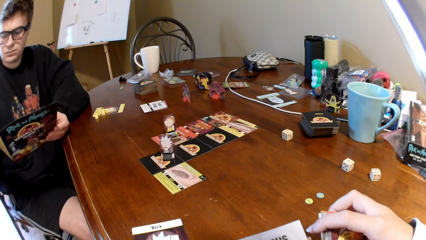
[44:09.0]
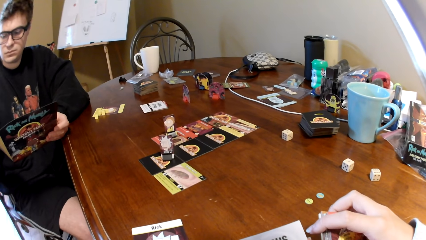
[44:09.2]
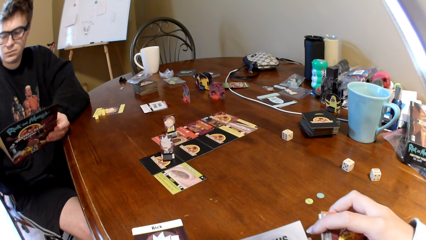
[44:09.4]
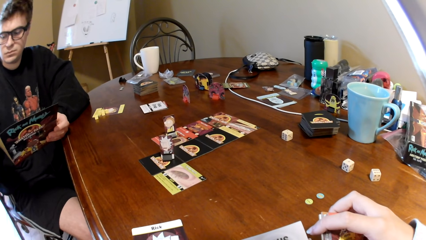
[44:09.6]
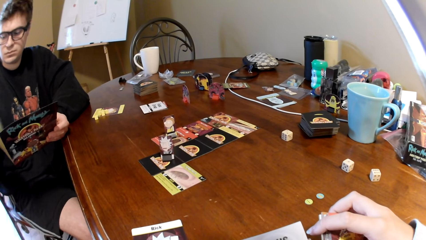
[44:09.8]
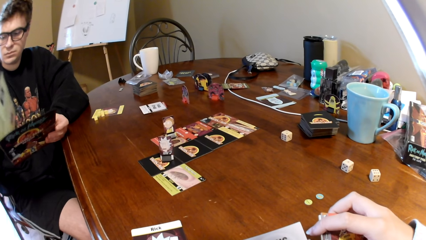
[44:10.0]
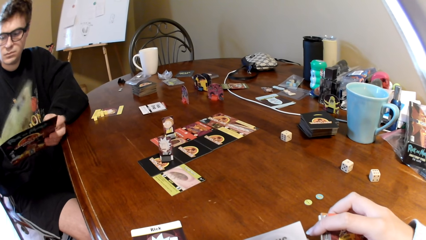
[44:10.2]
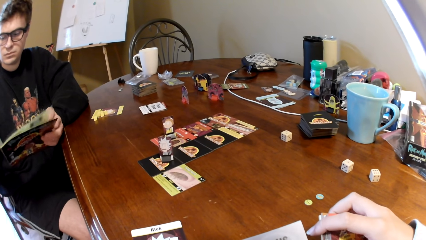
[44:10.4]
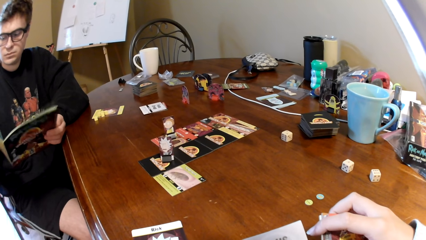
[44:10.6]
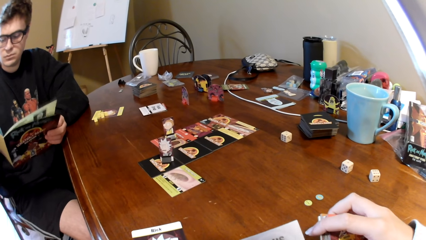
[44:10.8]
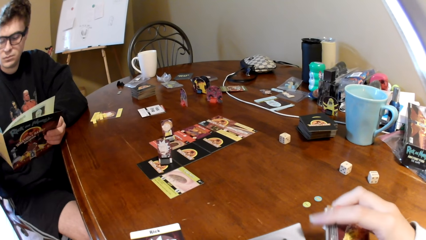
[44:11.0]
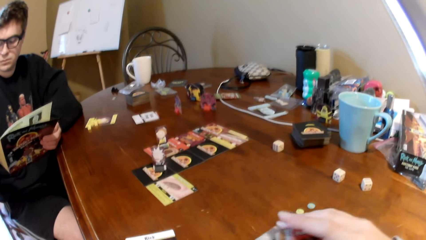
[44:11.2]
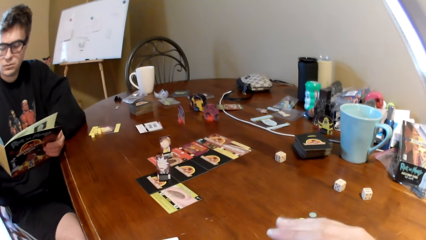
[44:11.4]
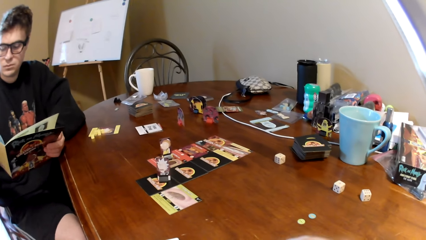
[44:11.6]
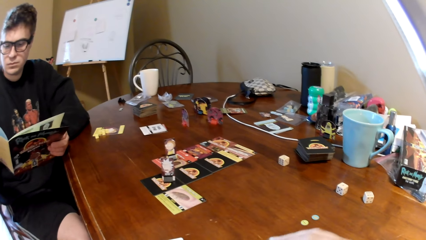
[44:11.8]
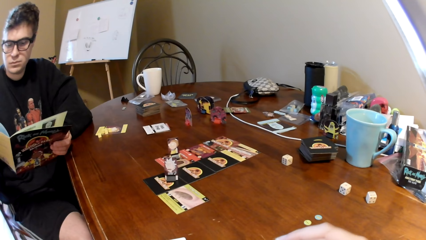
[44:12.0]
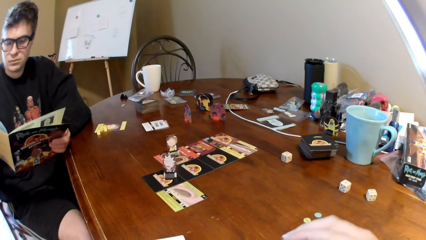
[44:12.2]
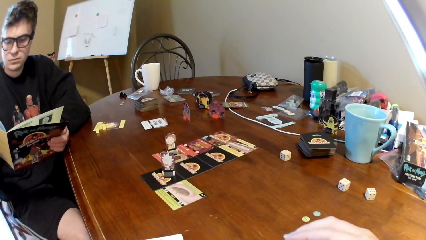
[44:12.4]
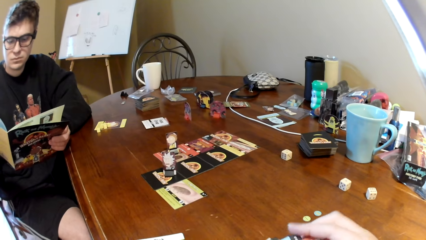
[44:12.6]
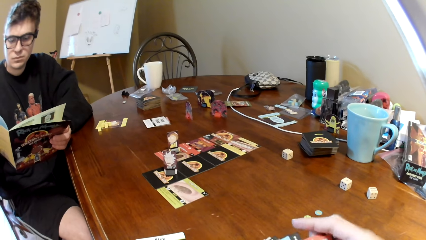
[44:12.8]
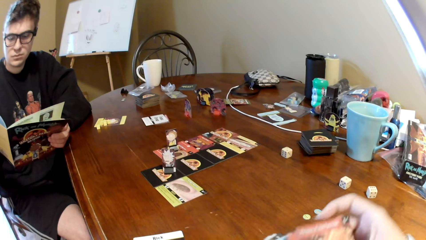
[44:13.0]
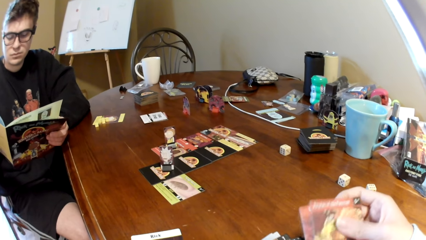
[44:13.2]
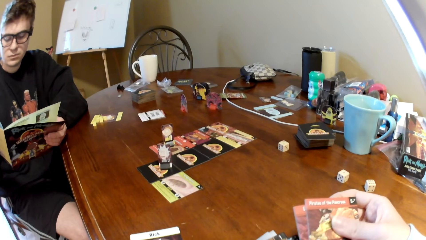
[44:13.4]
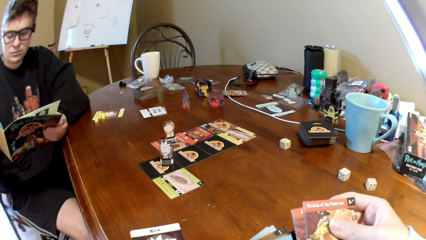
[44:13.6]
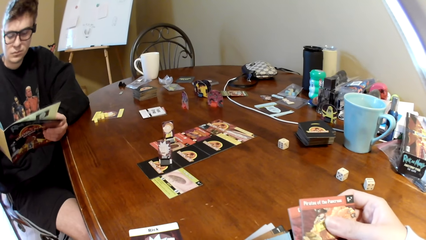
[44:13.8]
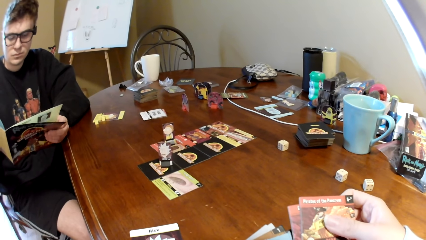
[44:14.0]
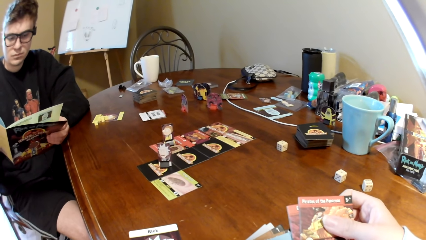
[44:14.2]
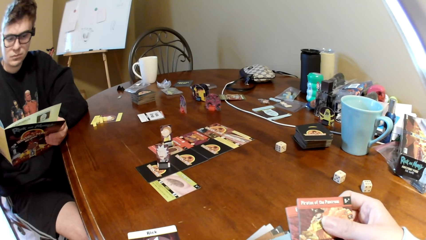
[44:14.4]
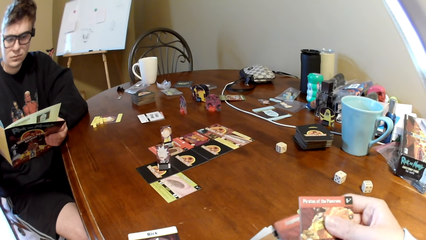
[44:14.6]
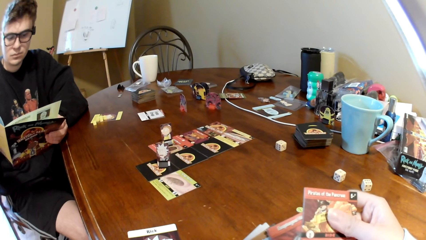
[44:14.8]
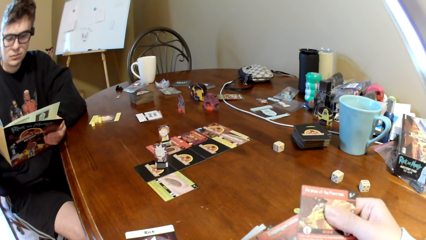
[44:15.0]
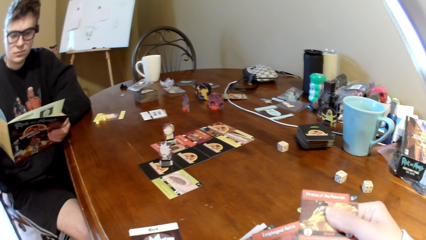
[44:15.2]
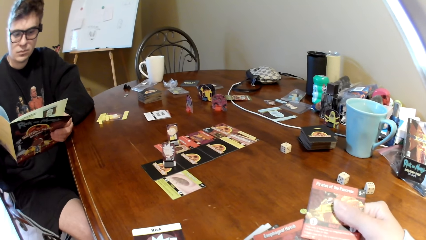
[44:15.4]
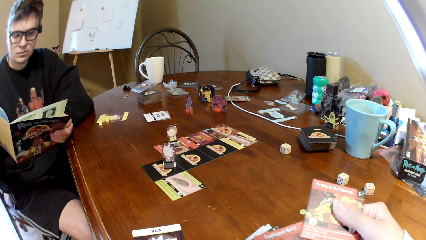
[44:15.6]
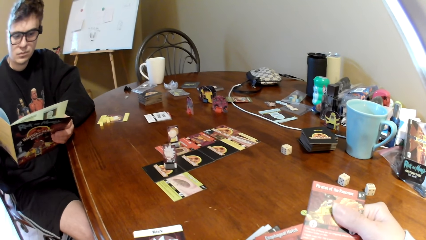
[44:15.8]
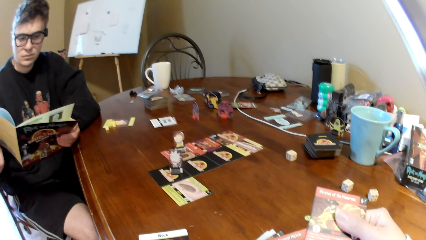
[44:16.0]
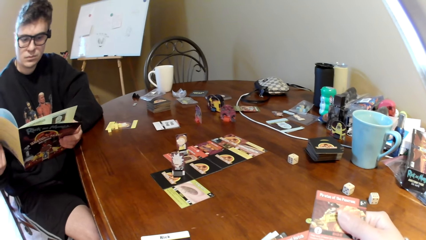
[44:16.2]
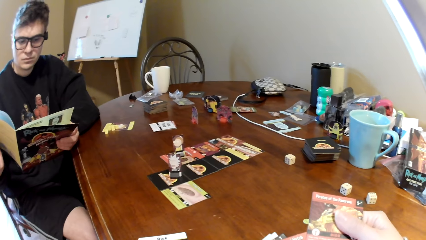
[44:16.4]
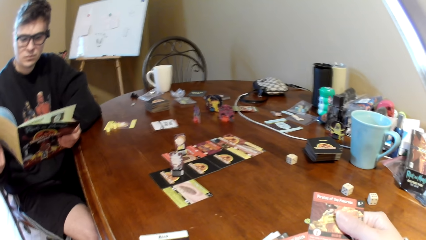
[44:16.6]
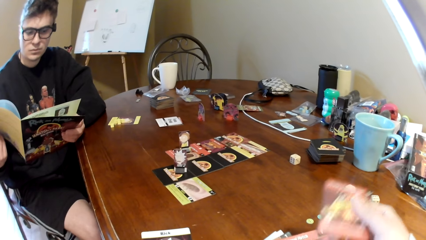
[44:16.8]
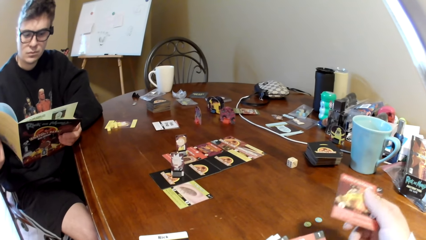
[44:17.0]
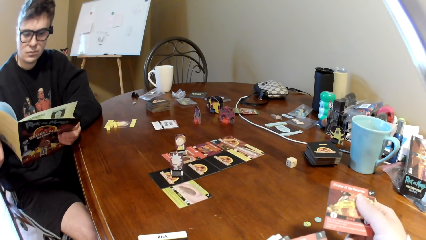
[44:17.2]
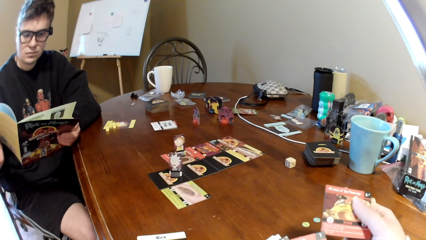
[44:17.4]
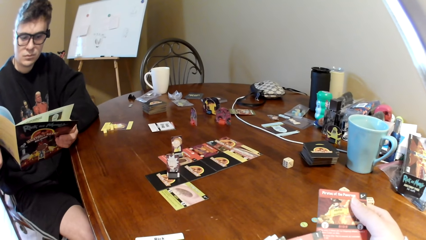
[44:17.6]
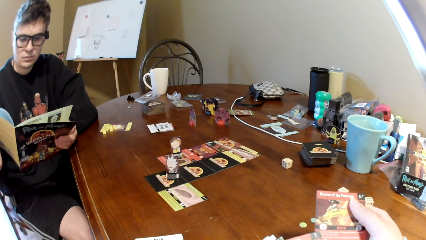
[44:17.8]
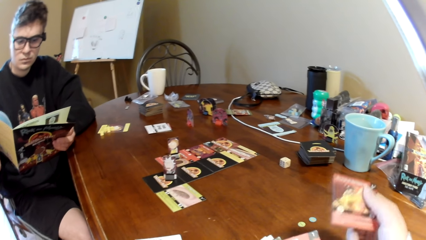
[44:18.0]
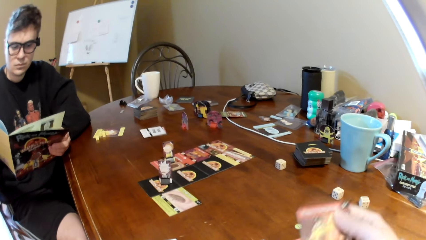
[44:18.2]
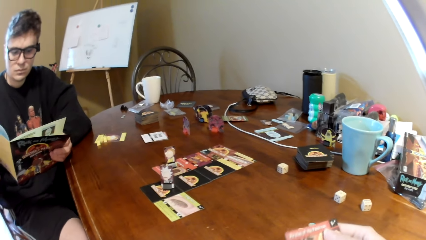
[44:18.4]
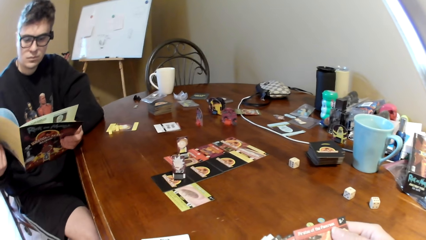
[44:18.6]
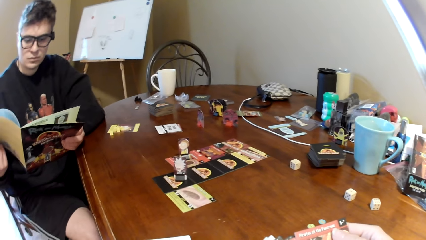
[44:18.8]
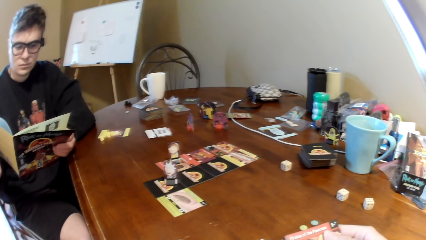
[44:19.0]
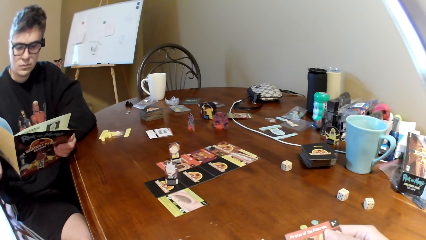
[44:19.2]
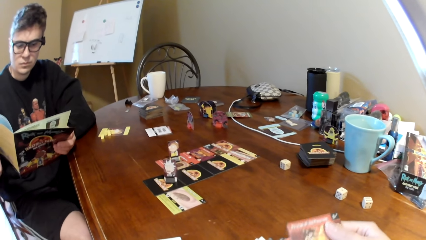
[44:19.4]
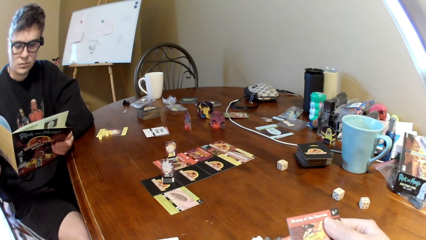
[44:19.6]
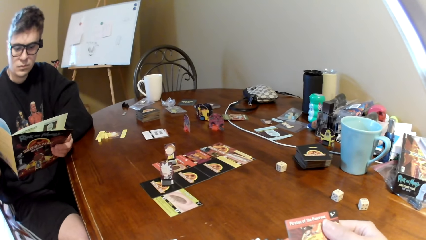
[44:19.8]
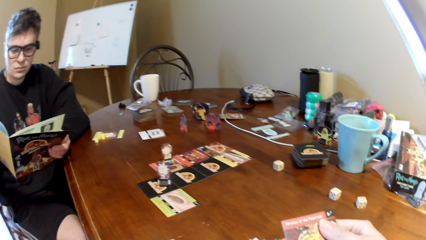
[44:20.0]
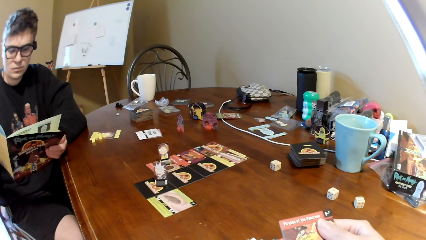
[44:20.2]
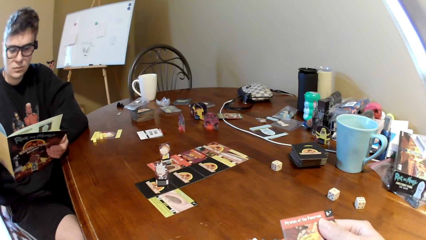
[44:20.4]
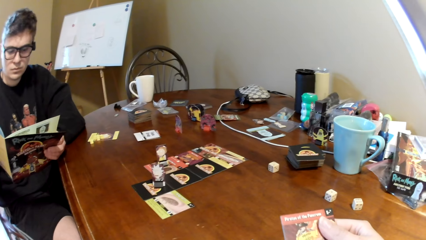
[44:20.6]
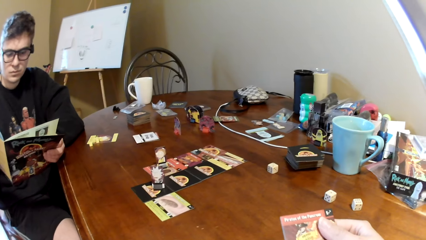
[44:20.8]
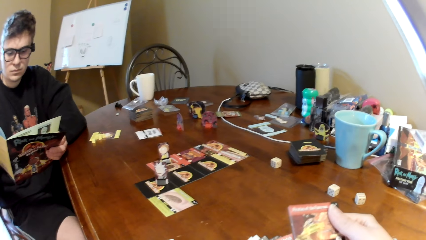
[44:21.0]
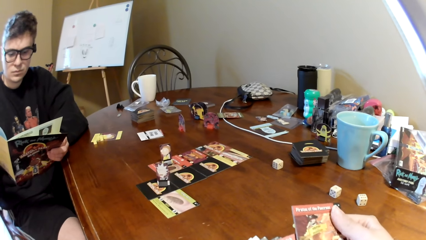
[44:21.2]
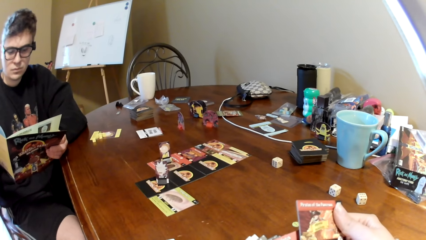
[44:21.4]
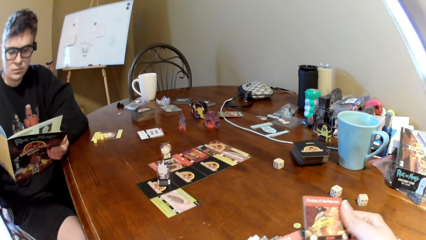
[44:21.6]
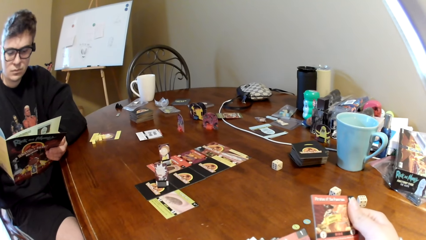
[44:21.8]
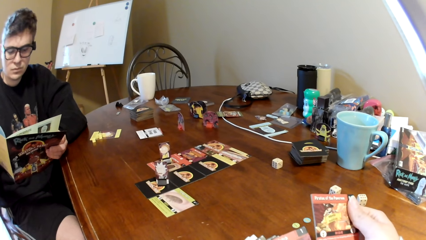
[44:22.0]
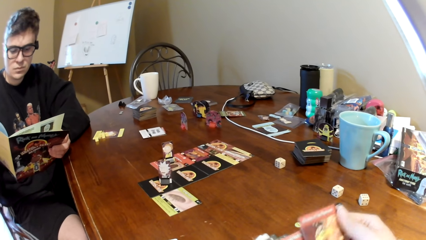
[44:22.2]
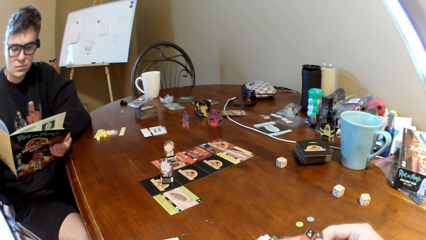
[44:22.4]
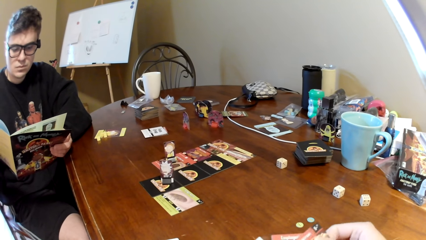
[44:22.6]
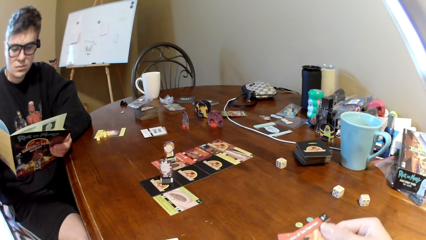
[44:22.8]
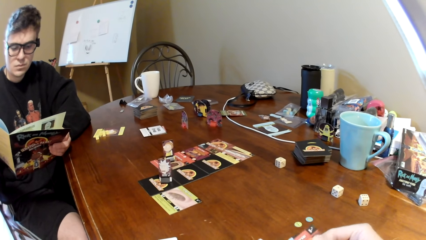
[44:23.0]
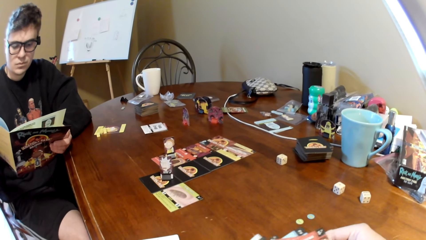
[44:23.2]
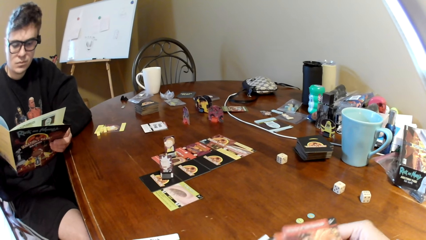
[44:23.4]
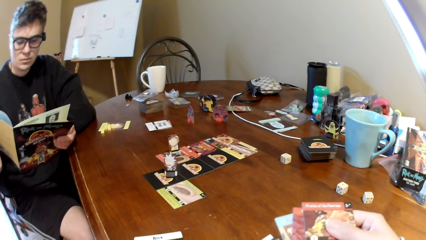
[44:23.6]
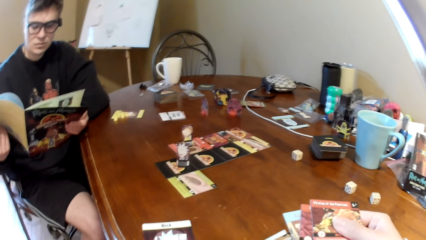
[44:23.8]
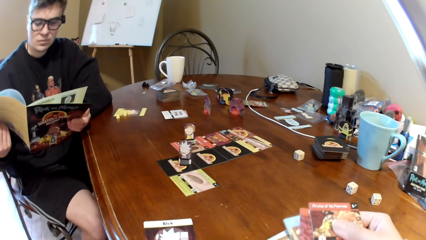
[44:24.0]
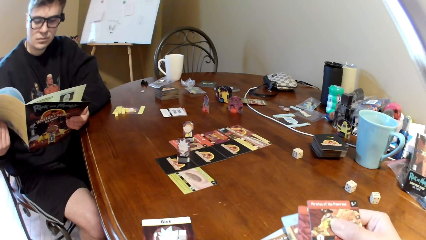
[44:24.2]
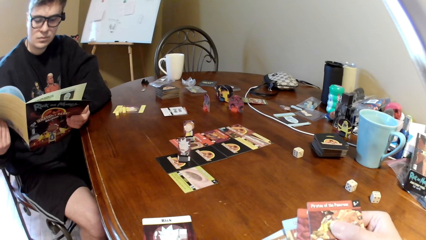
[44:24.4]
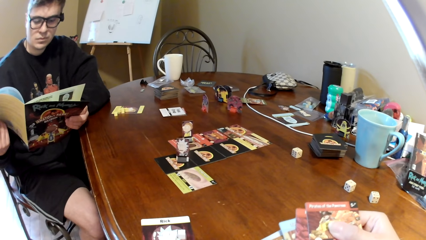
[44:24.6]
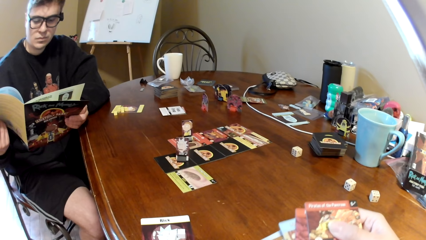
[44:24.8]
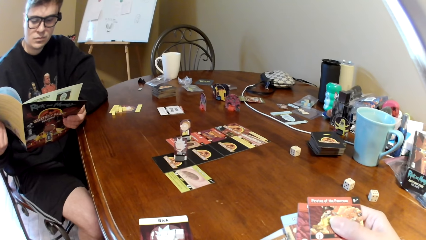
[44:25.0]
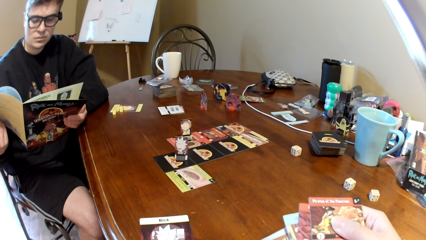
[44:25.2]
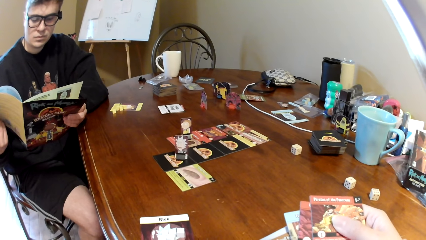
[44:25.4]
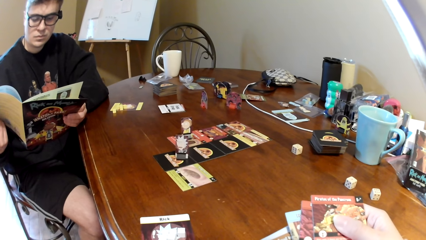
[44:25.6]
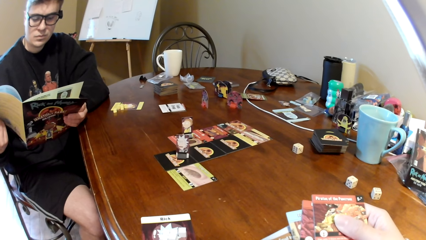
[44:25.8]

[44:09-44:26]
The man turns the page of the magazine and reads the magazine. The camera wearer touches the playing cards. The man reads the magazine. The camera wearer moves the playing cards. The man reads the magazine.
